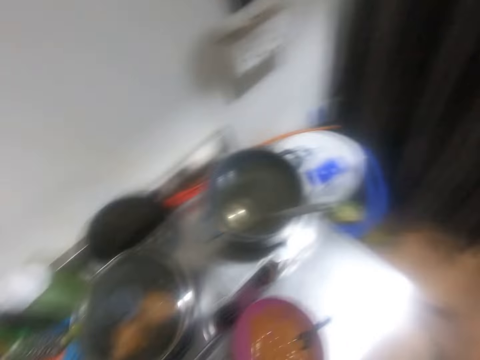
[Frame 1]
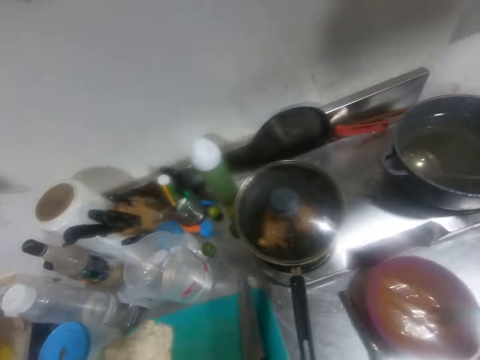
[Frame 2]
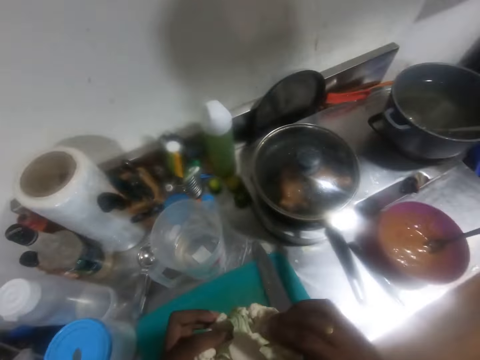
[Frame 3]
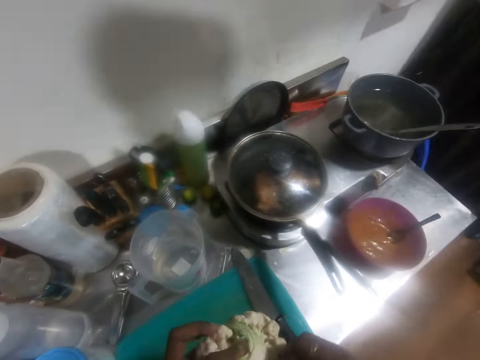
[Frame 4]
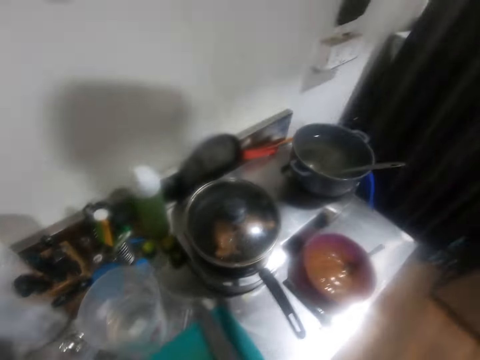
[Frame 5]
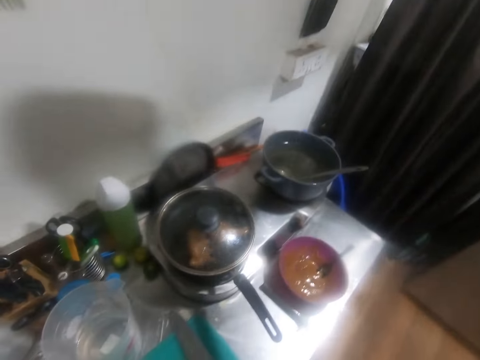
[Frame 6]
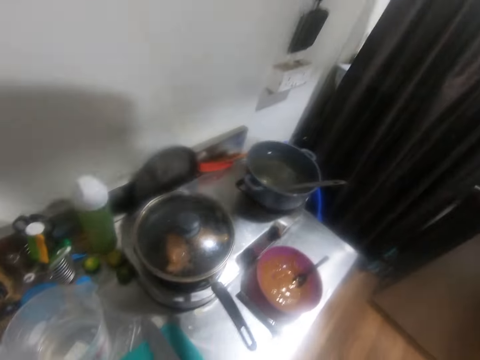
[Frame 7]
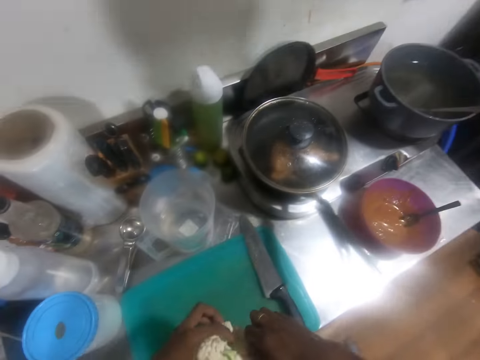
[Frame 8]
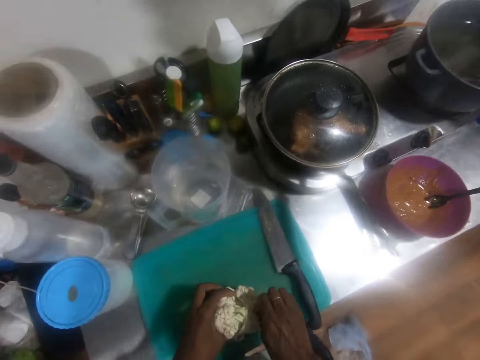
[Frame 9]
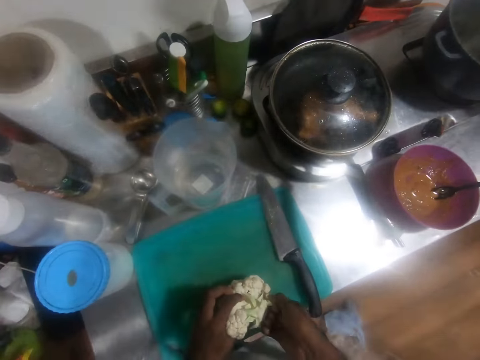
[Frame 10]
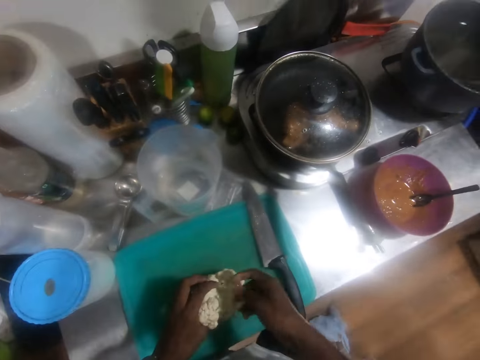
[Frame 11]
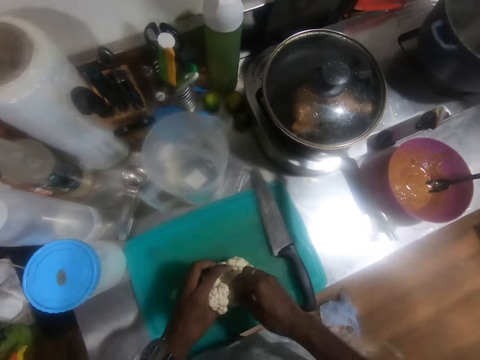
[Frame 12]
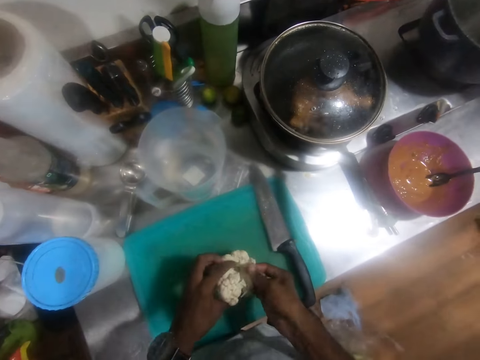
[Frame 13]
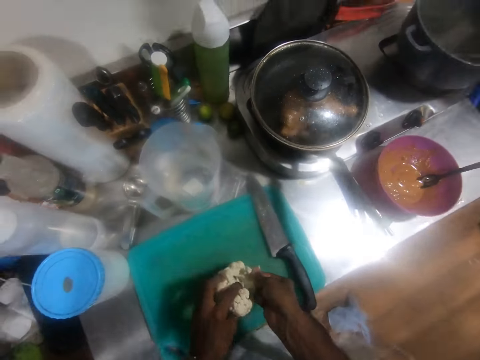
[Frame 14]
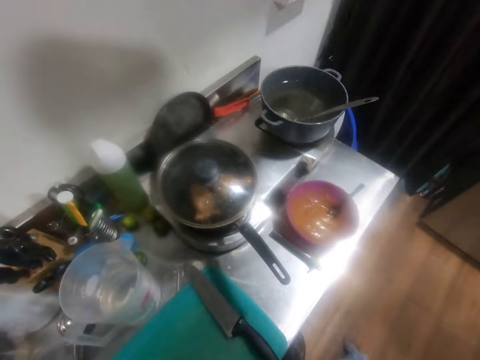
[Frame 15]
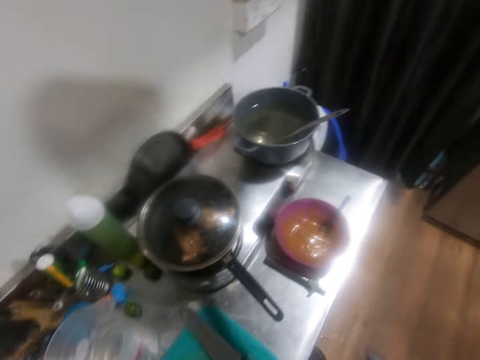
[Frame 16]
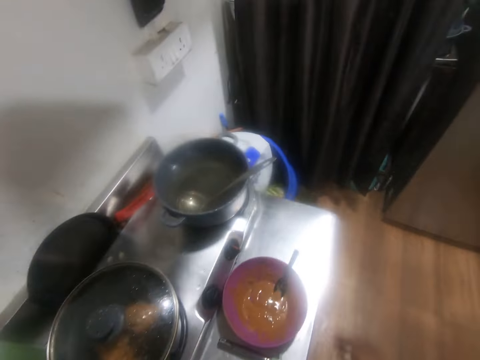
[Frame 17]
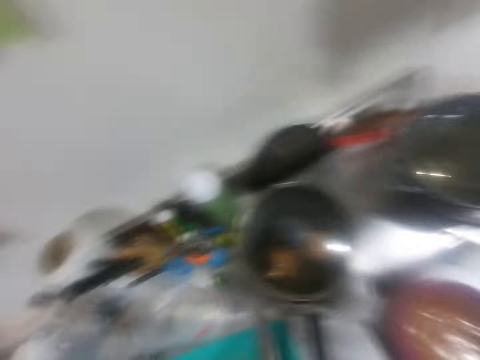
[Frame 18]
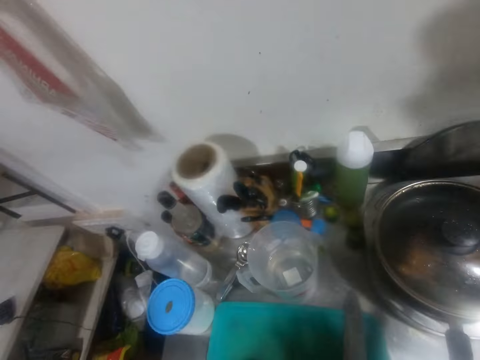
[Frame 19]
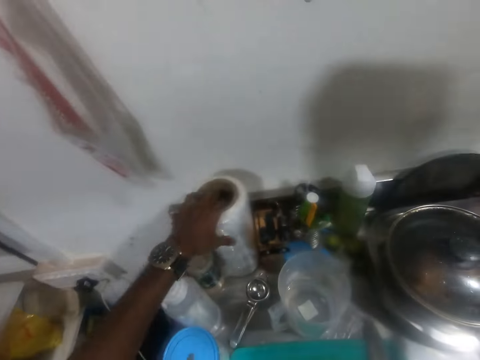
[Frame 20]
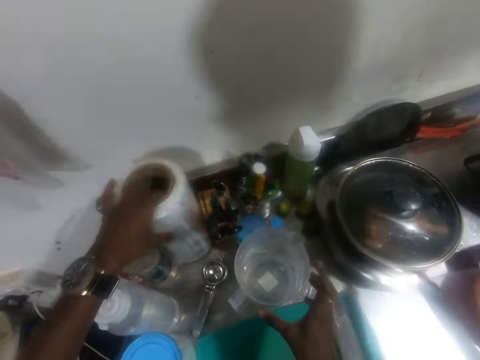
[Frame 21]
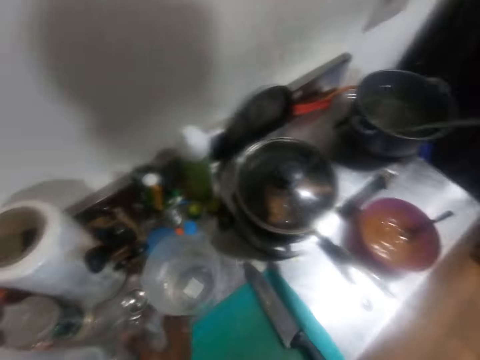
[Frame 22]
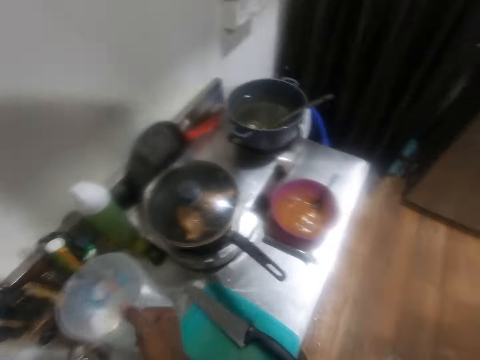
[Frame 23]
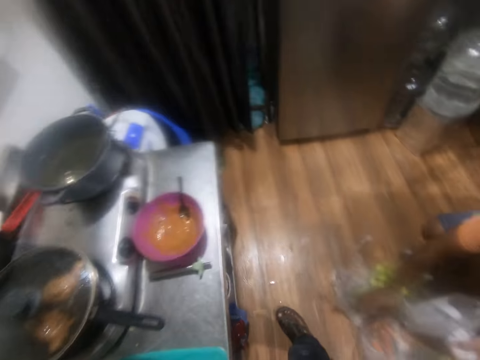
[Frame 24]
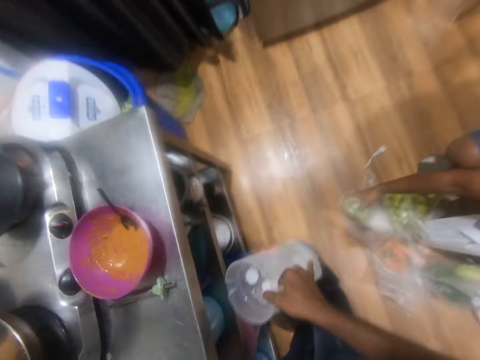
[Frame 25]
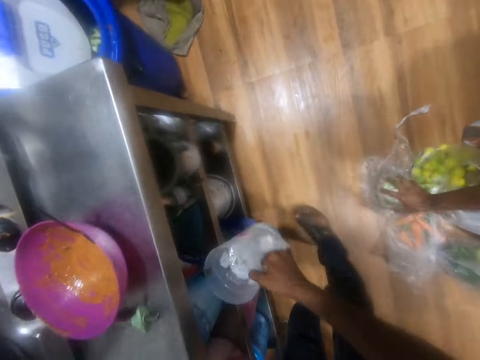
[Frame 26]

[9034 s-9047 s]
The camera wearer throws the cabbage piece into the waste bin with his right hand. He breaks off pieces of the cabbage piece in his left hand with his right hand. He throws the pieces into the waste bin with his right hand. He holds the cling film with the left hand and touches the roll of cling film on the kitchen counter with his left hand. He picks up a jug of water from the kitchen counter with his right hand.

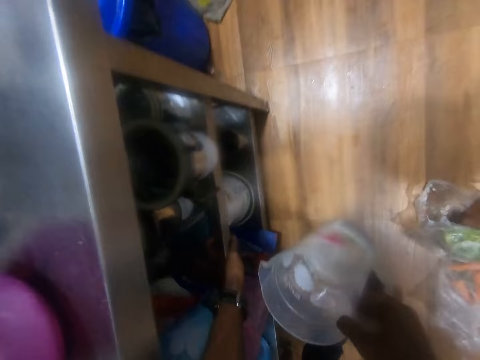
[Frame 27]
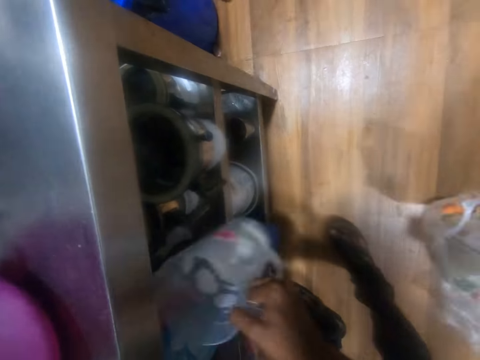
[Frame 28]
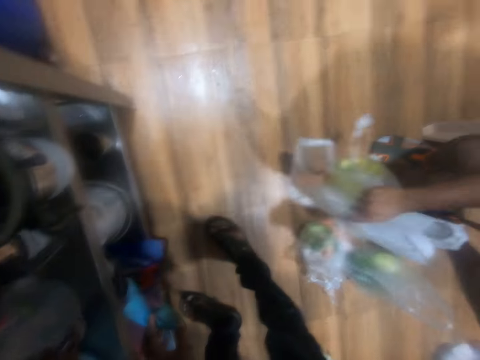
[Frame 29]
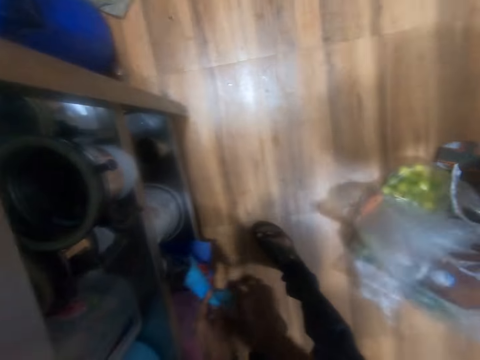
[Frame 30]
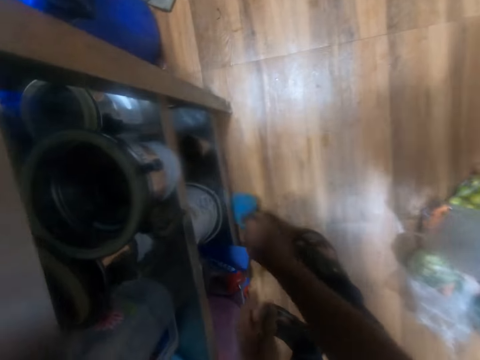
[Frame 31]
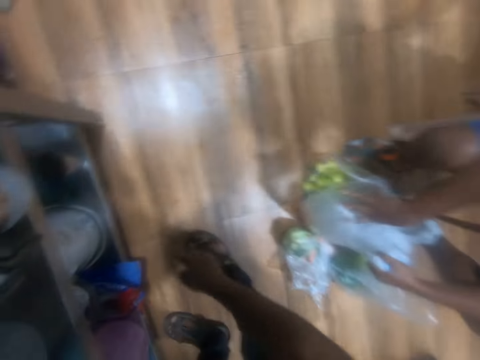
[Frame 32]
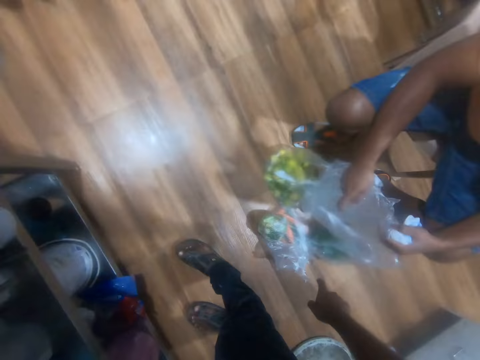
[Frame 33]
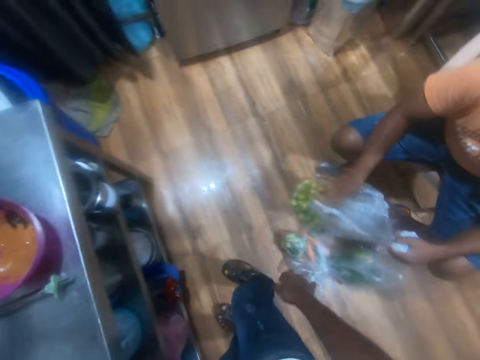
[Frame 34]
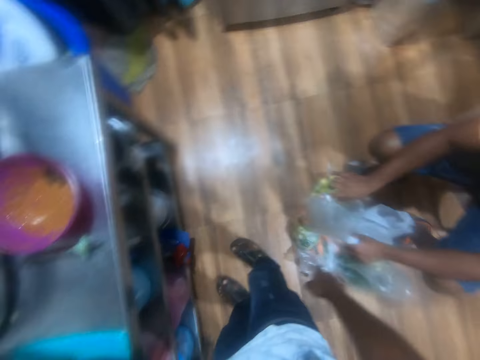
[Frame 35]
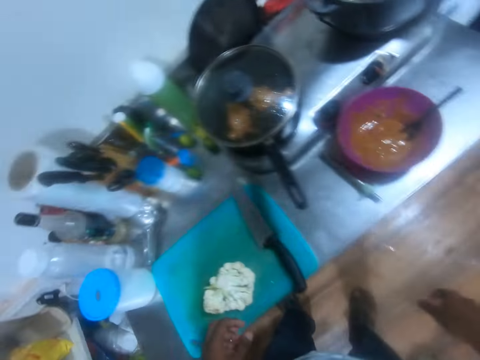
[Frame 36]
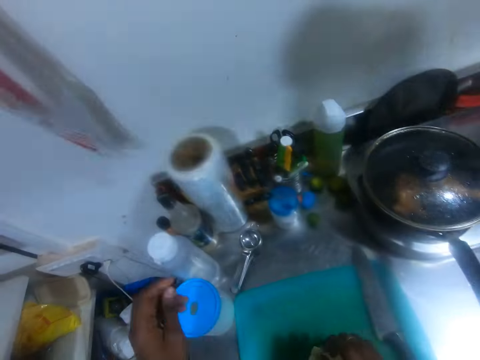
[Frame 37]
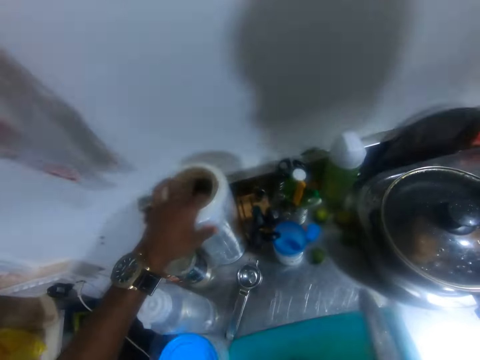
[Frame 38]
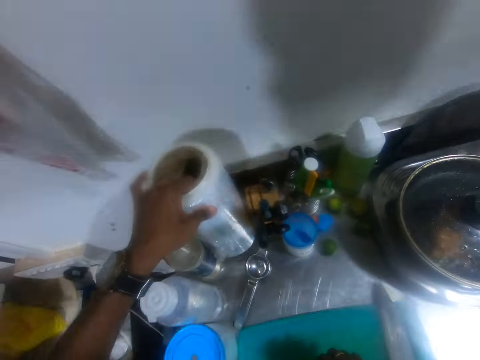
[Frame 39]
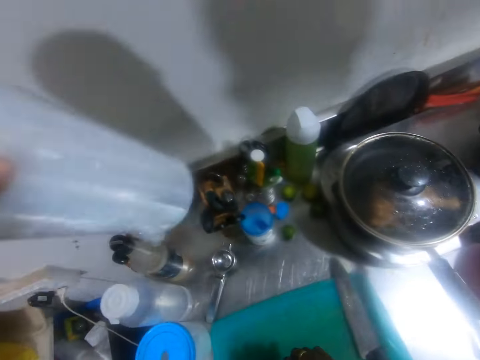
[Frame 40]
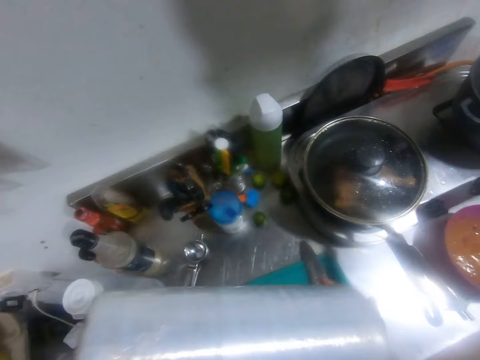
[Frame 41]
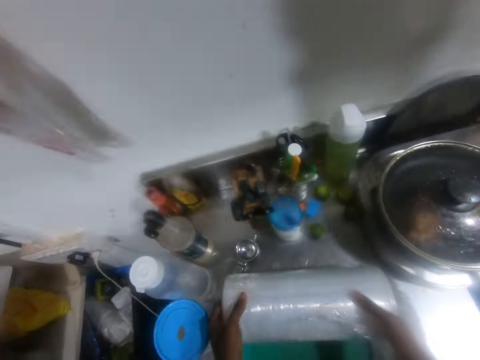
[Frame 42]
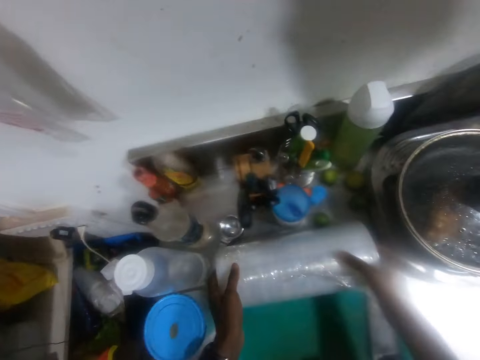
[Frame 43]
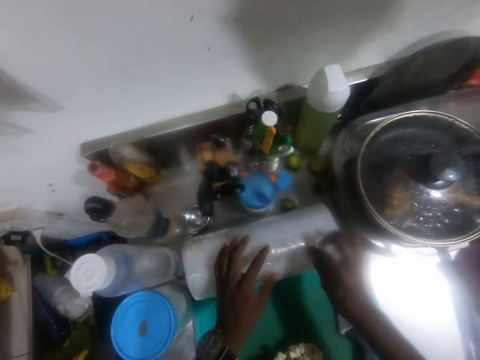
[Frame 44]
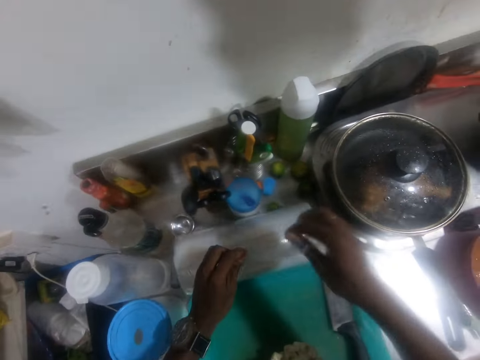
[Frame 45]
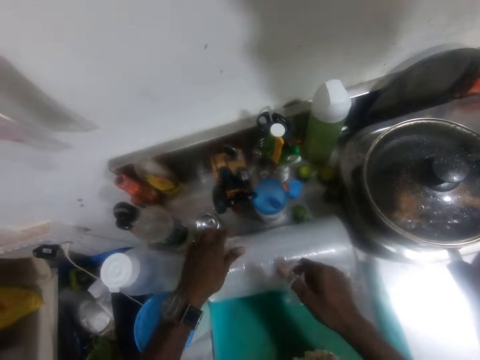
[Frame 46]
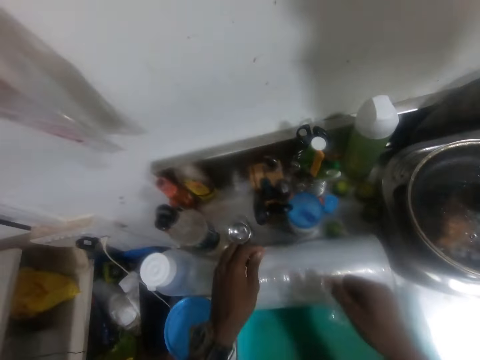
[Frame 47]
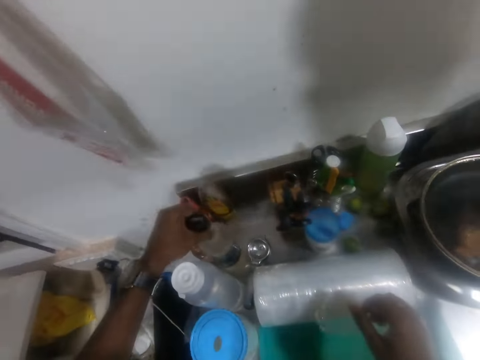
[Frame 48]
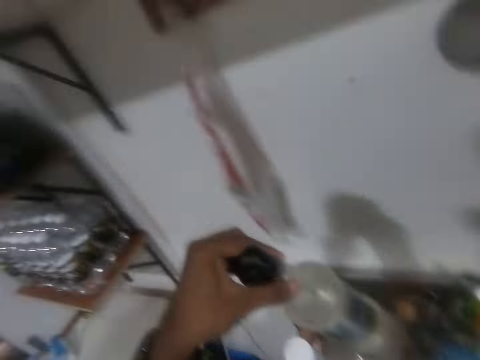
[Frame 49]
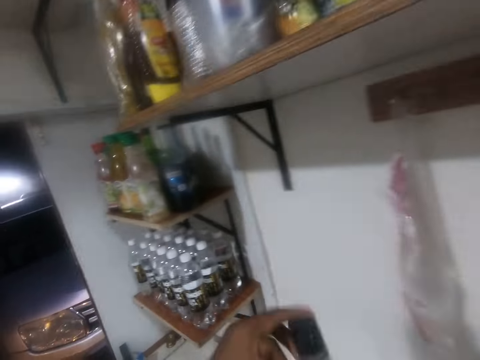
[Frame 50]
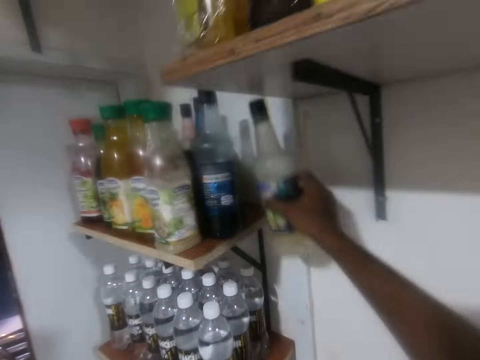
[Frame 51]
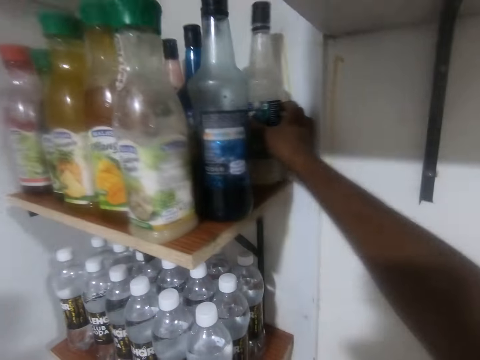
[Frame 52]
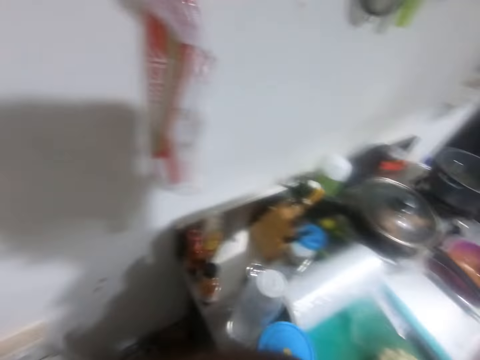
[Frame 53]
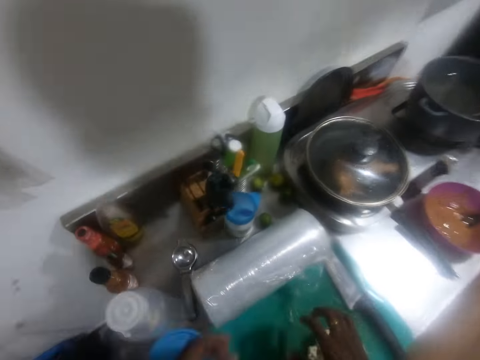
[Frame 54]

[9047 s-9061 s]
The camera wearer drops the jug under the kitchen counter in the cupboard with his right hand. A man wraps the vegetable with the polythene bag. The camera wearer picks up a blue polythene bag from under the kitchen counter with his left hand. He passes the blue polythene bag from his left hand to his right hand. The man holds the polythene bag with both hands. The camera wearer drops the blue polythene bag under the kitchen counter with his right hand. He points at the polythene bags on the floor. He picks up the roll of cling film from the kitchen counter with his left hand. He drops the roll of cling film on the kitchen counter with both hands. He unrolls the cling film on the kitchen counter with both hands. He picks up a bottle from the kitchen counter with his left hand. He passes the bottle from his left hand to his right hand. He drops the bottle on a shelf with his right hand.
